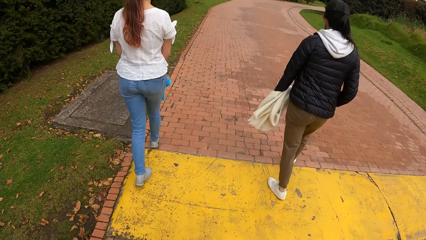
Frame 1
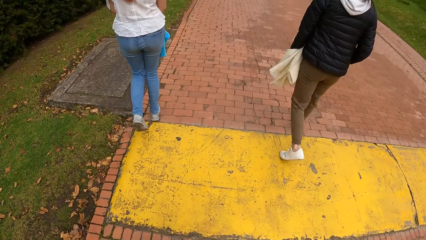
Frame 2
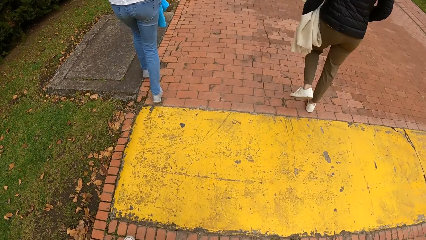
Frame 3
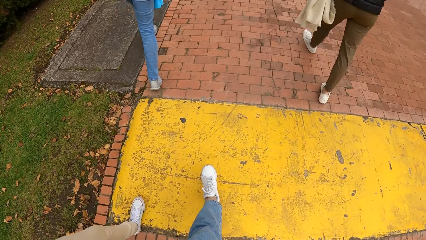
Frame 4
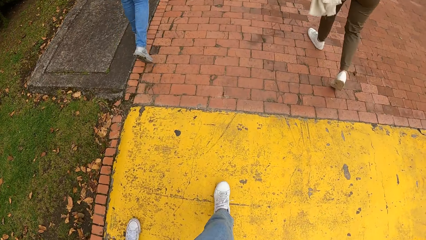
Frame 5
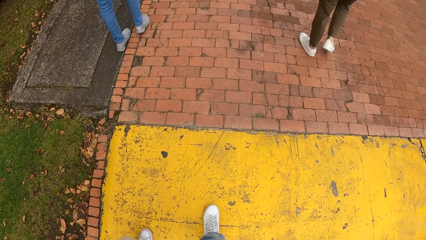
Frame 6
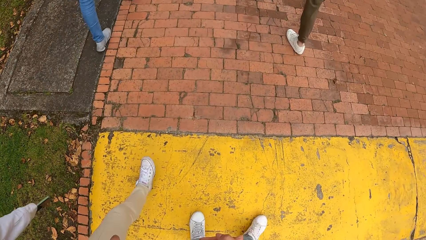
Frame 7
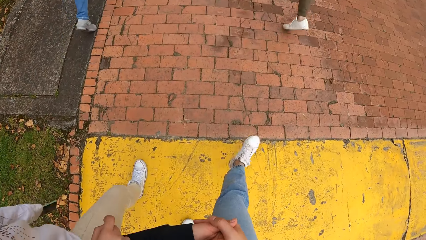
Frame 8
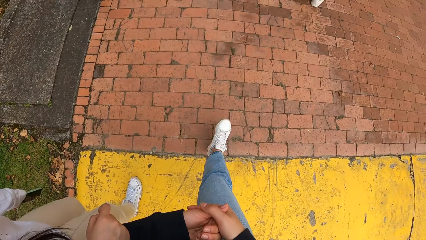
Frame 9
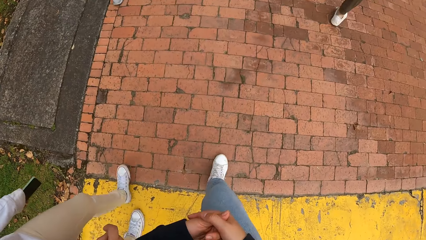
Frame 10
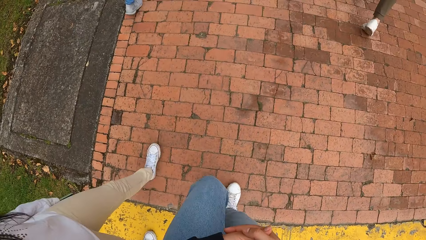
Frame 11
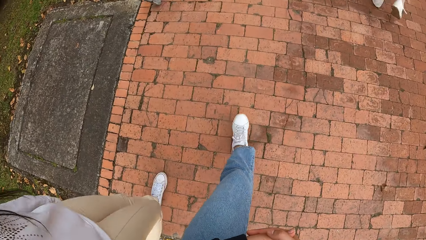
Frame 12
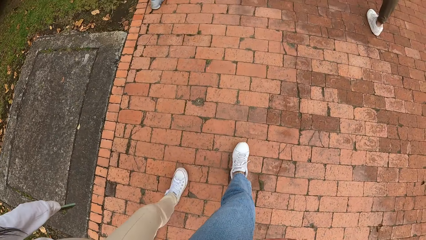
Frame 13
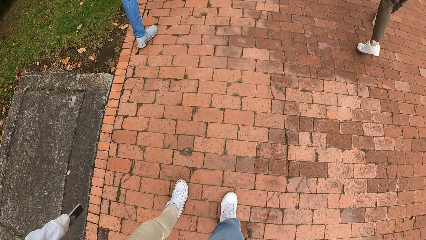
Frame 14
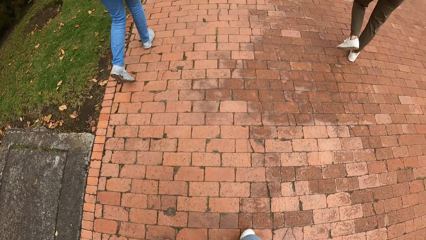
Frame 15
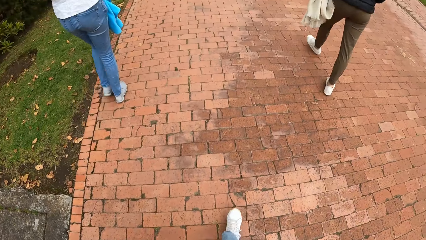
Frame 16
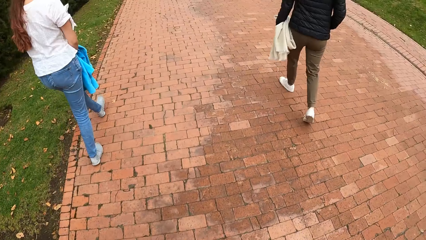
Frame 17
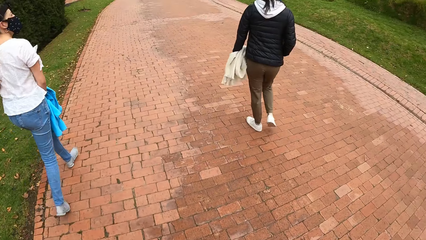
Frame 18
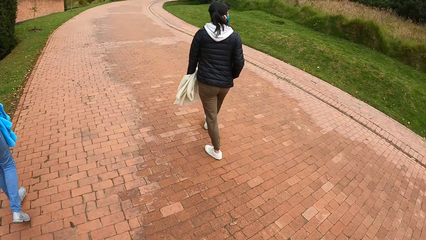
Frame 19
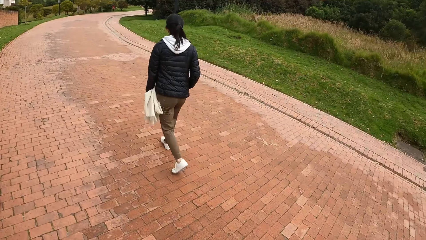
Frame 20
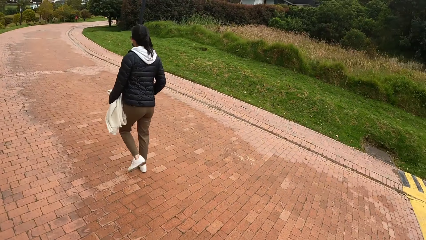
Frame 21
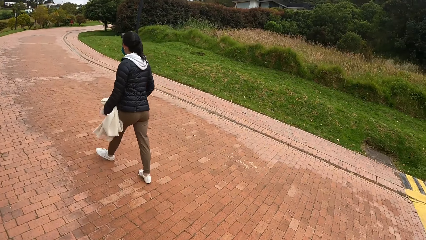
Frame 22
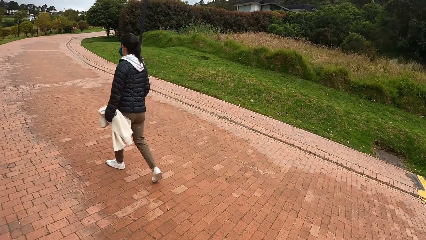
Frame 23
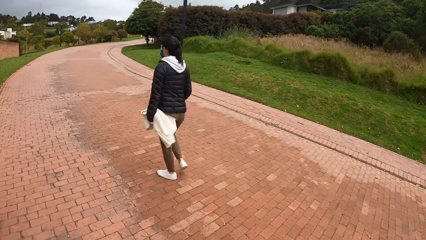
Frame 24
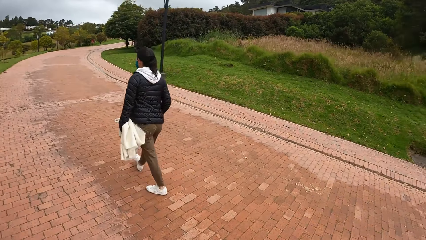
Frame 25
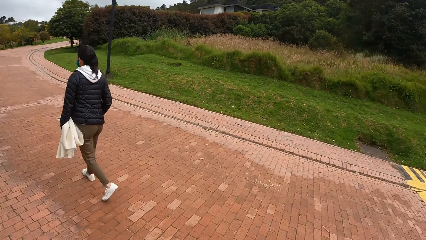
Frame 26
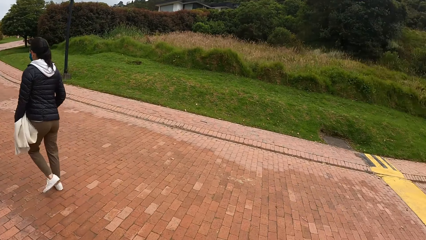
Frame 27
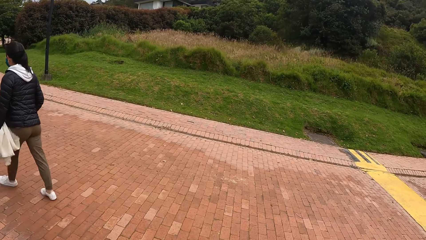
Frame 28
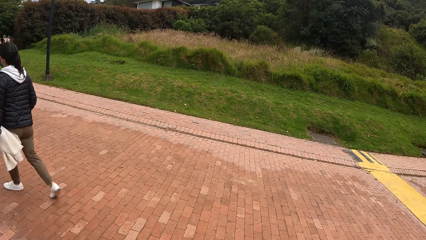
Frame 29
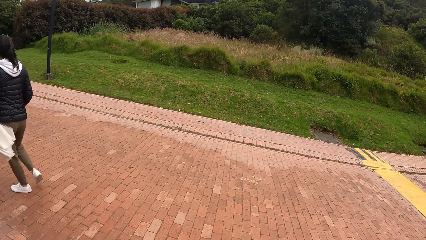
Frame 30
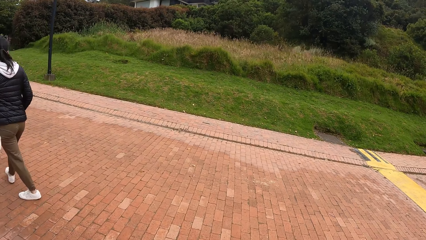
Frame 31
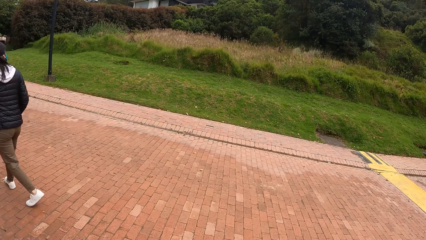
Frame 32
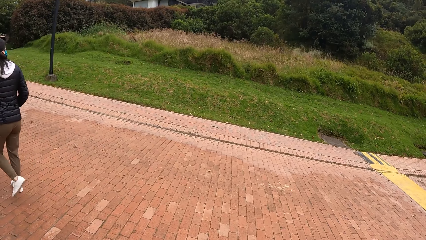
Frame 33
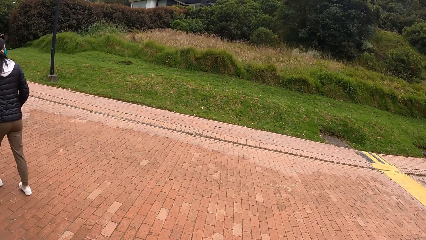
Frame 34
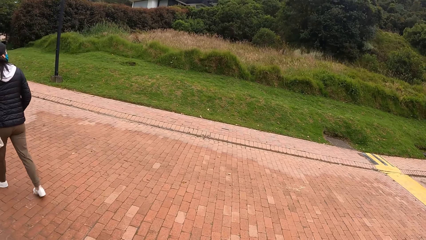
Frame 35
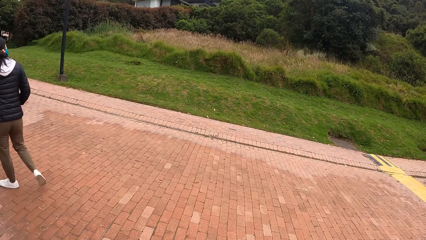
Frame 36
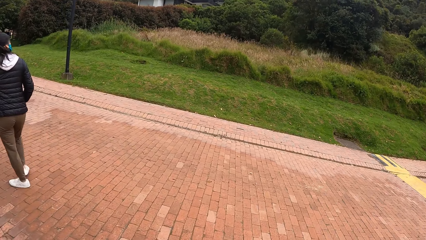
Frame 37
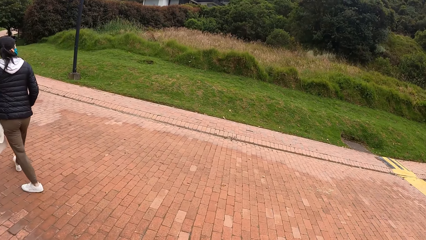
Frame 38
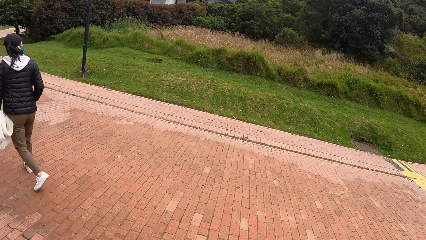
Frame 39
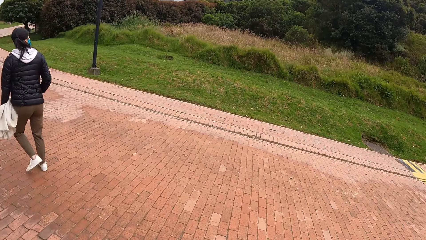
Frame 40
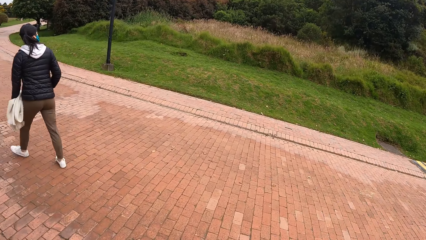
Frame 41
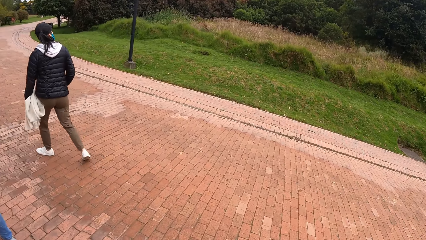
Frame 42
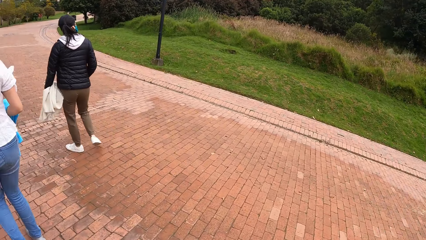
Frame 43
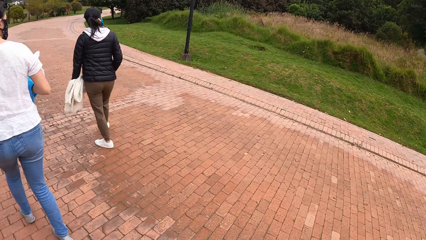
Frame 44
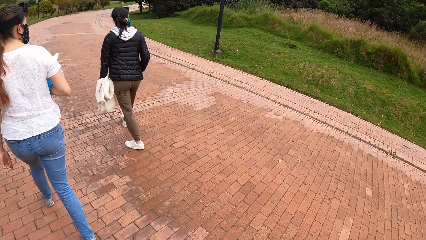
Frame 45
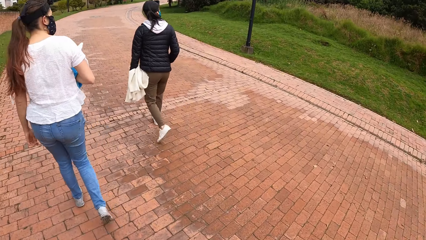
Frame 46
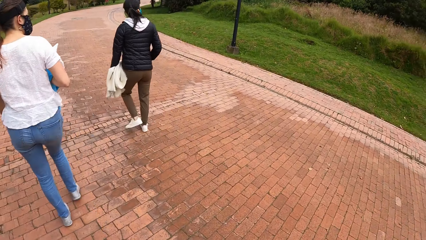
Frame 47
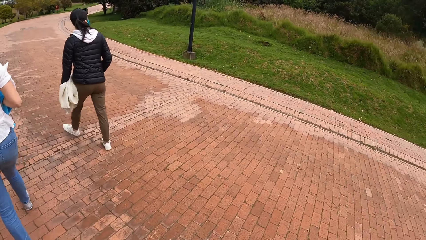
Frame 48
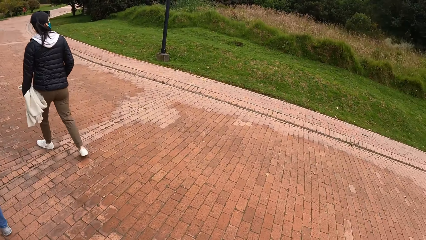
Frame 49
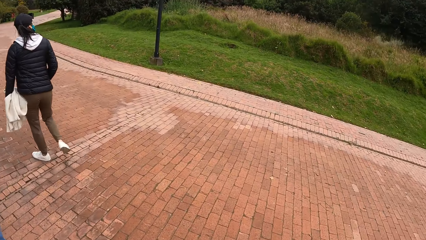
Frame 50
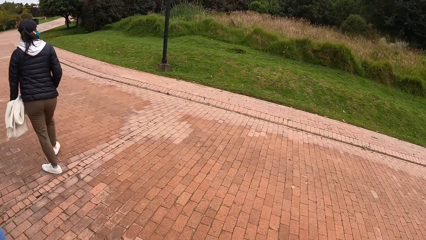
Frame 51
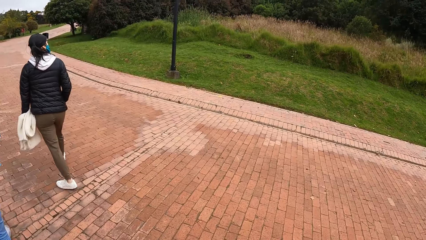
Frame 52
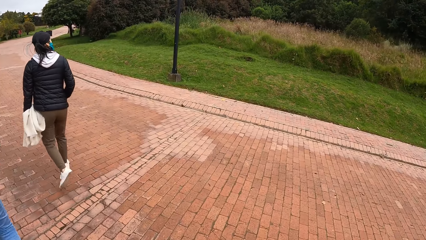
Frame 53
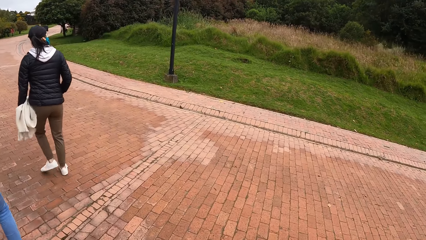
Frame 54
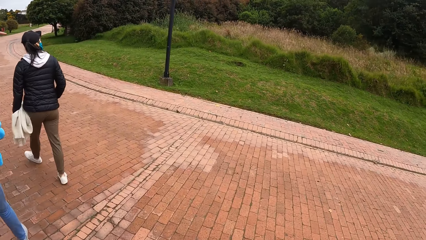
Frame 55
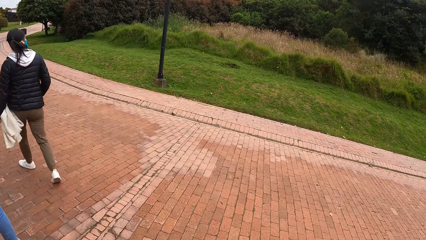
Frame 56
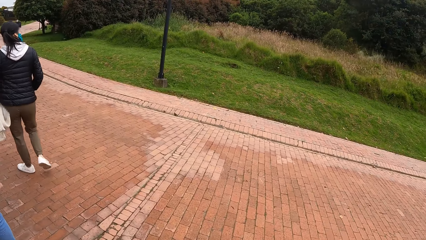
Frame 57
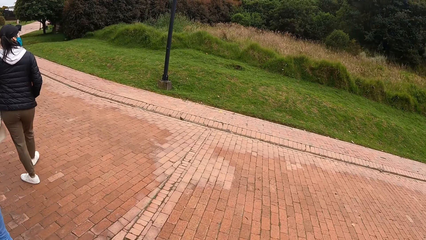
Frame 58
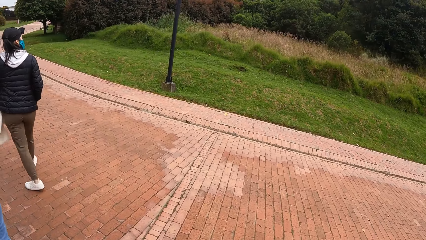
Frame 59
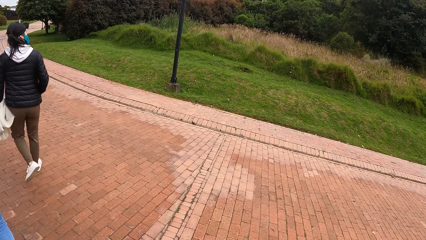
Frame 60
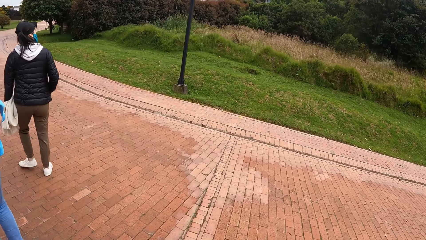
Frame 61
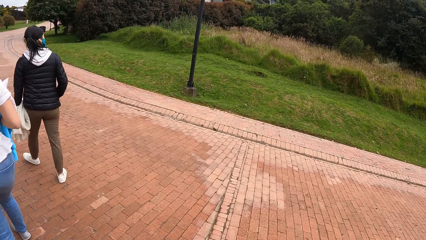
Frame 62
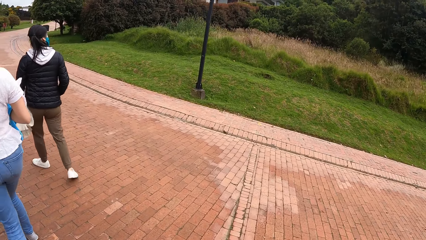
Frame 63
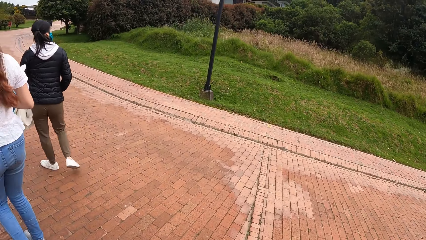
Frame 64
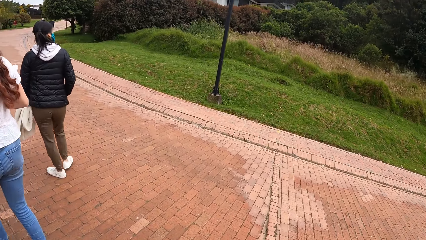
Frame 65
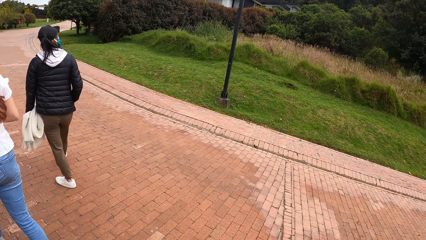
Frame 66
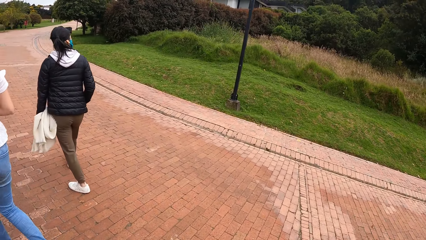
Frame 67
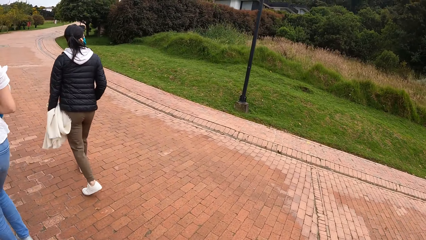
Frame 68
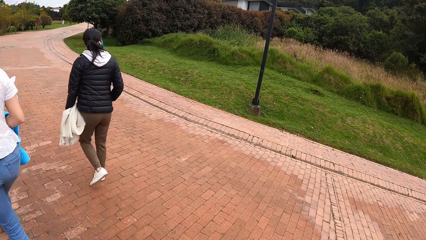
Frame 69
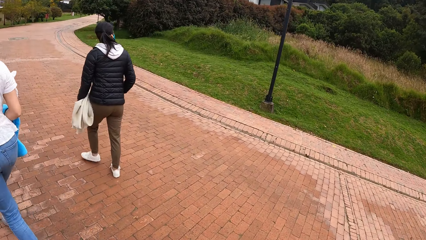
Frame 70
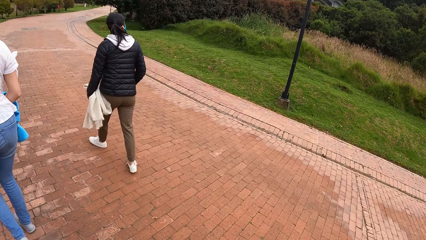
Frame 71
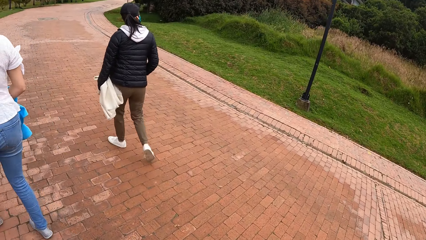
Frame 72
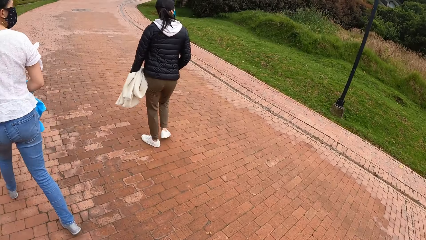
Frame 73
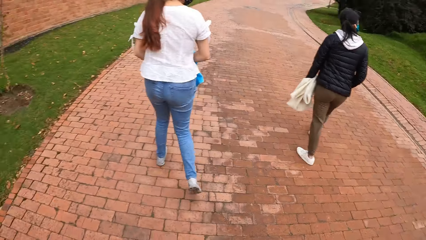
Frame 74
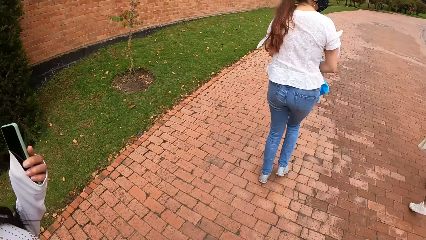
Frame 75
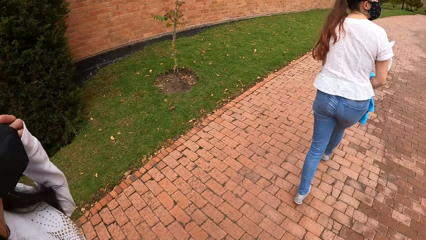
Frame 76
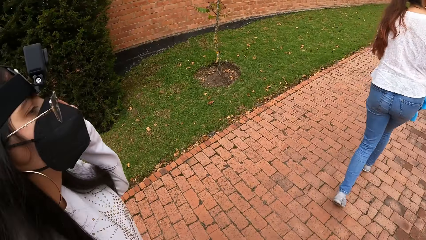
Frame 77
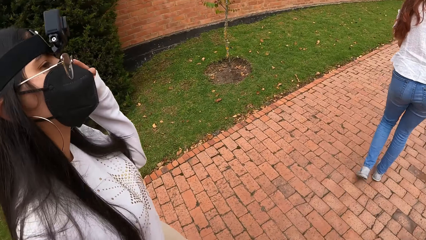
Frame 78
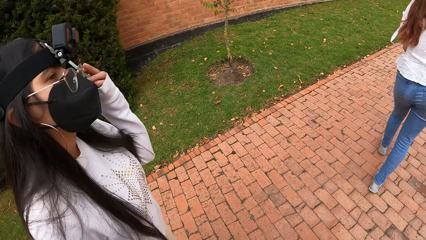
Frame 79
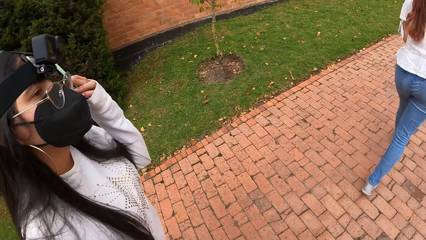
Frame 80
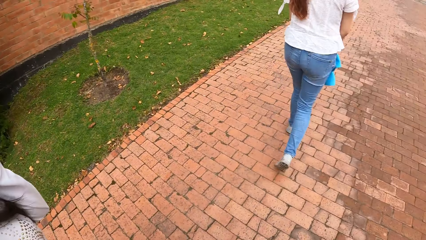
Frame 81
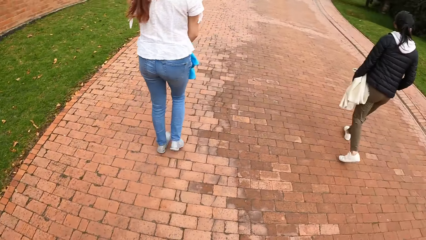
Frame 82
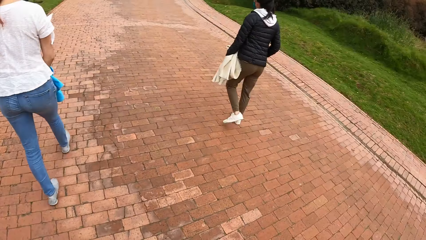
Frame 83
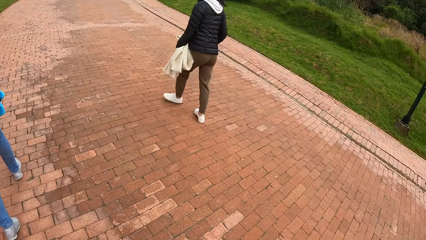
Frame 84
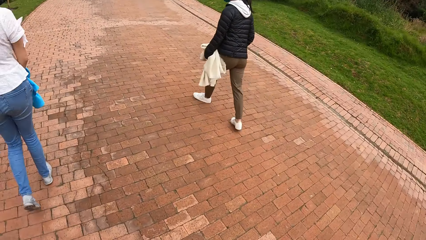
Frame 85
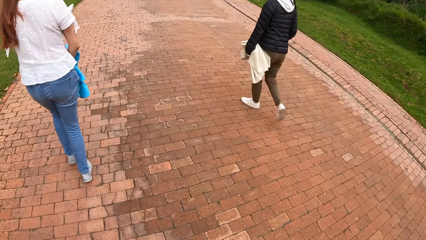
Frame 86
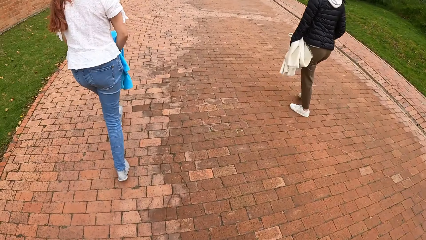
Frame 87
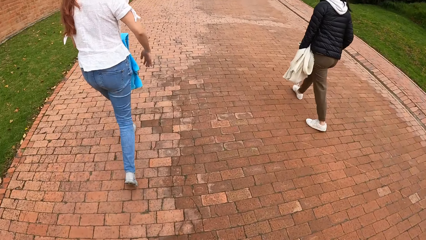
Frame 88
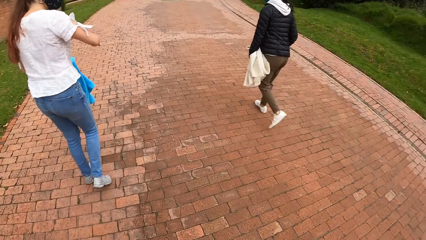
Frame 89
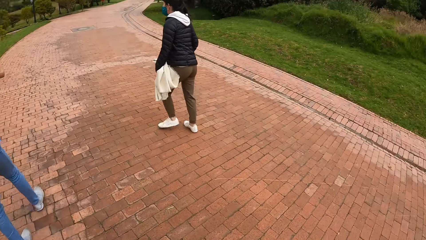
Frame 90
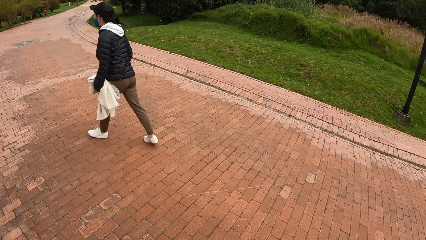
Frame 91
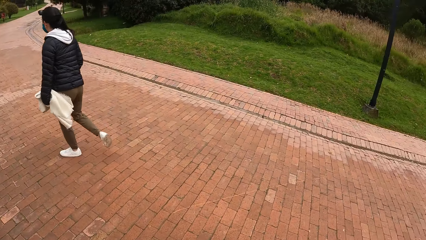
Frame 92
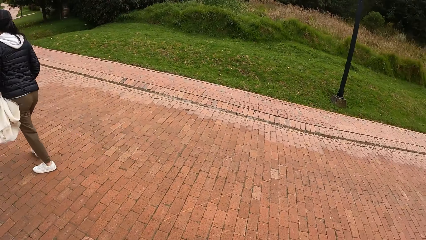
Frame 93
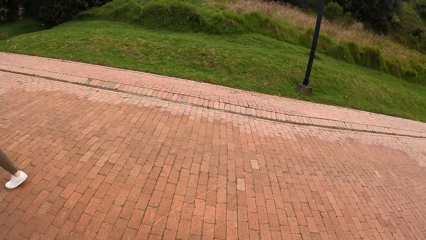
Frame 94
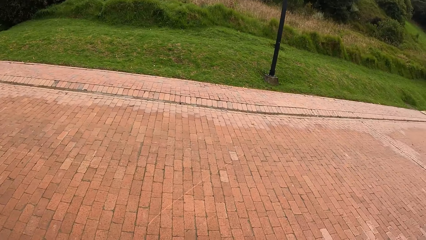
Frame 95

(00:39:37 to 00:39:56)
The third woman walks along the pathway. The first and second women walk along the pathway. The camera wearer looks across the road. The first and second women look across the road. The camera wearer looks across the road. The third woman touches something. The camera wearer looks across the road. The first and second women walk along the pathway.
